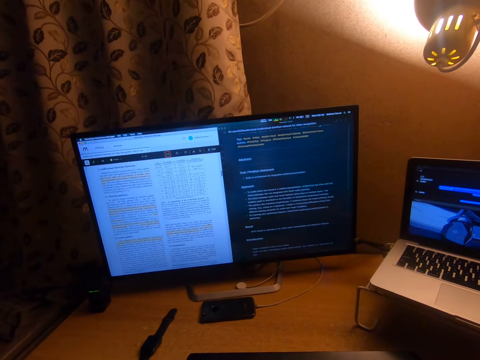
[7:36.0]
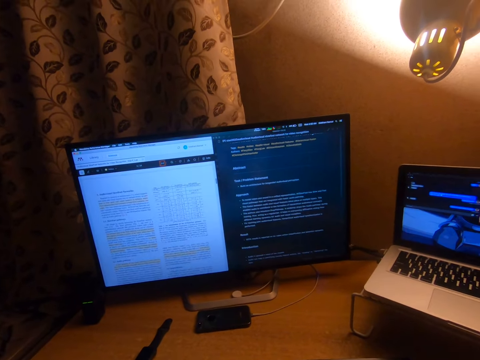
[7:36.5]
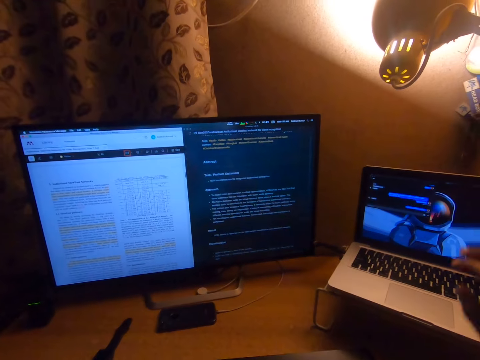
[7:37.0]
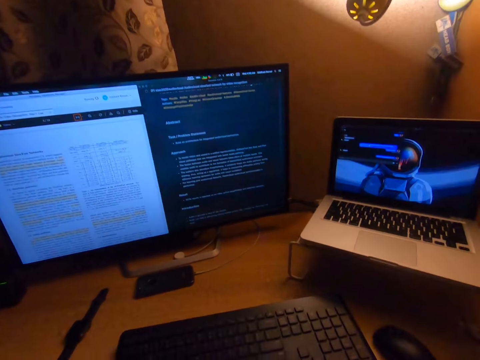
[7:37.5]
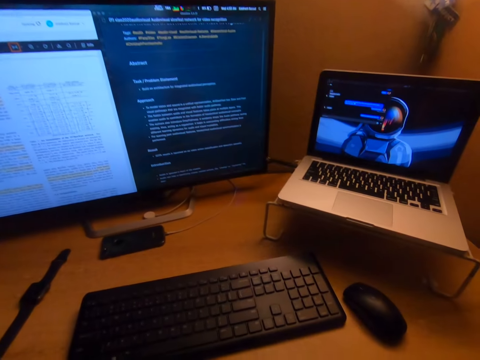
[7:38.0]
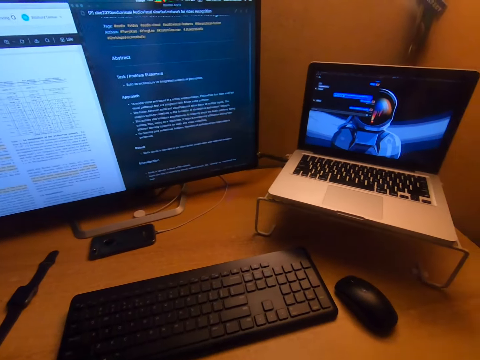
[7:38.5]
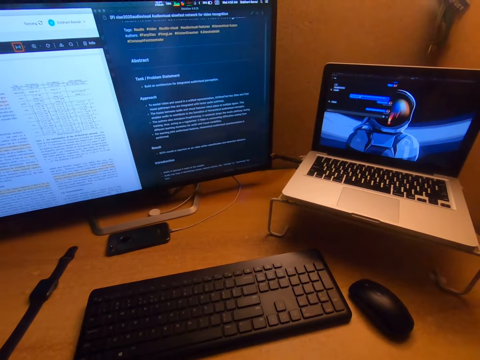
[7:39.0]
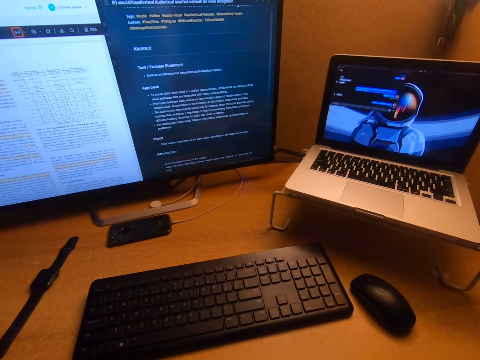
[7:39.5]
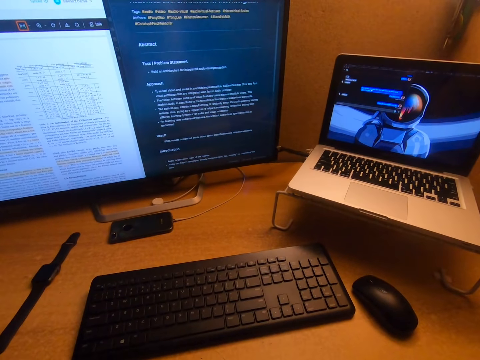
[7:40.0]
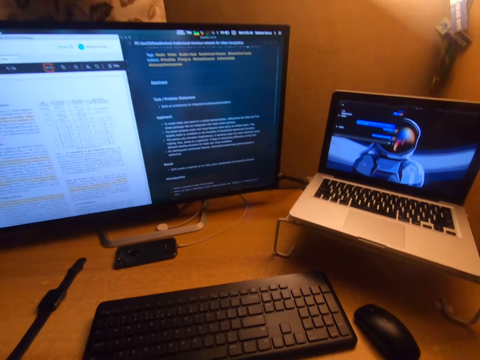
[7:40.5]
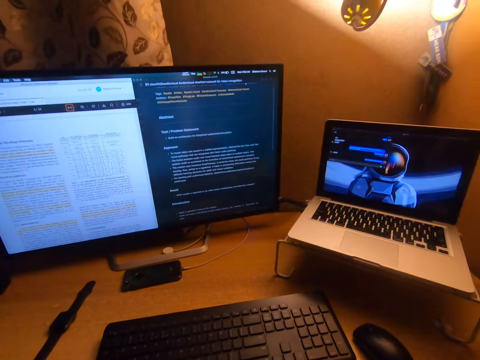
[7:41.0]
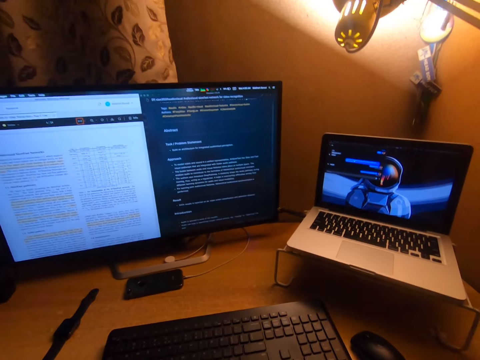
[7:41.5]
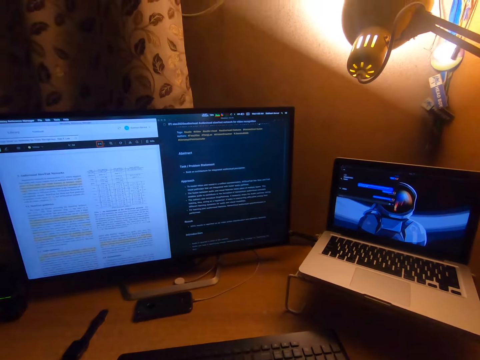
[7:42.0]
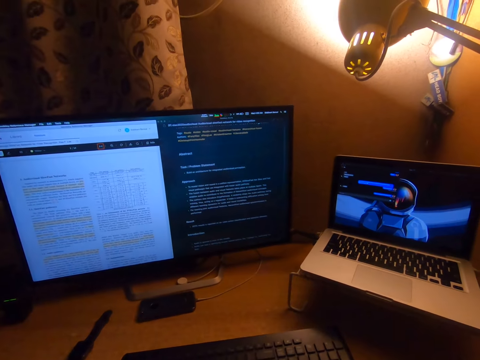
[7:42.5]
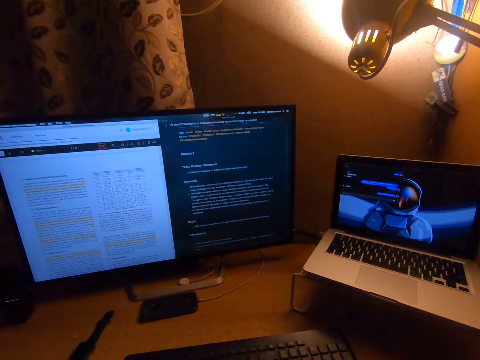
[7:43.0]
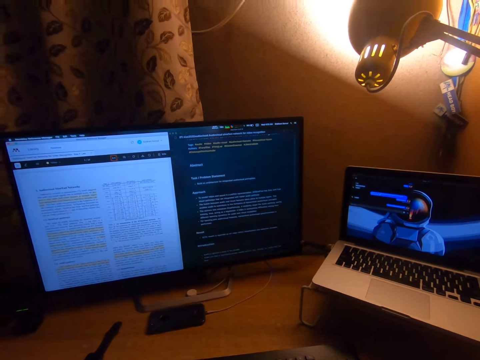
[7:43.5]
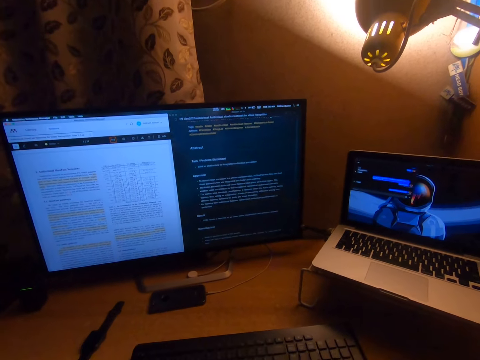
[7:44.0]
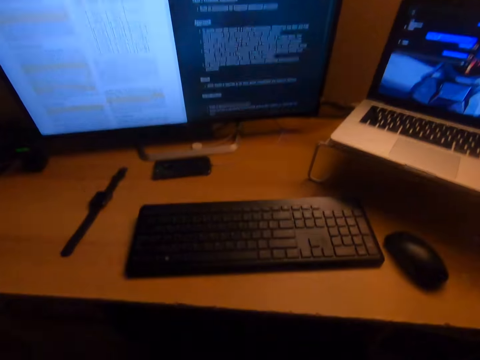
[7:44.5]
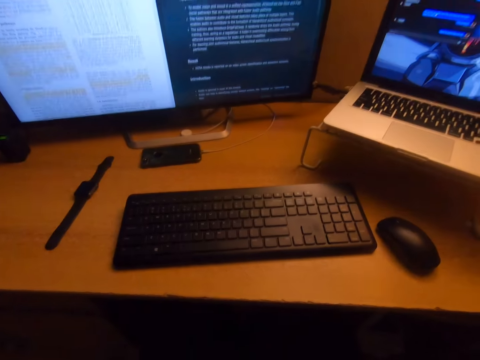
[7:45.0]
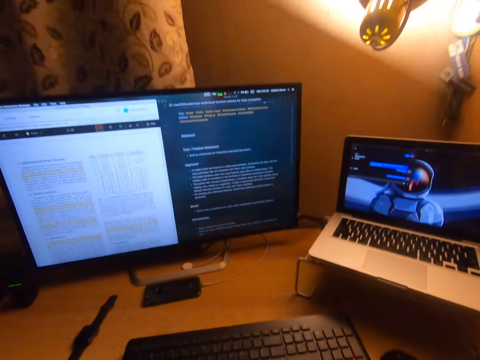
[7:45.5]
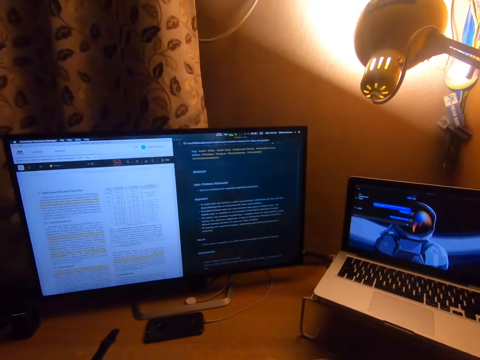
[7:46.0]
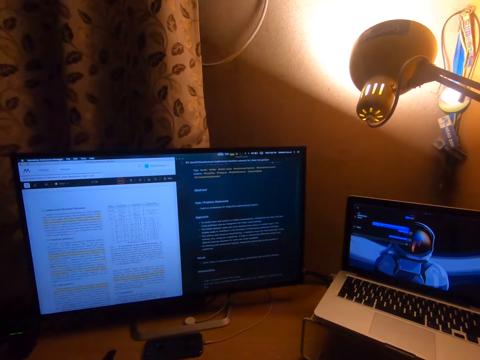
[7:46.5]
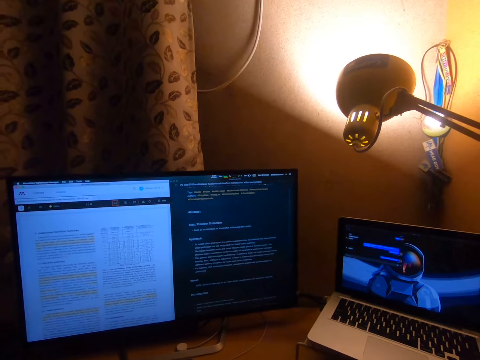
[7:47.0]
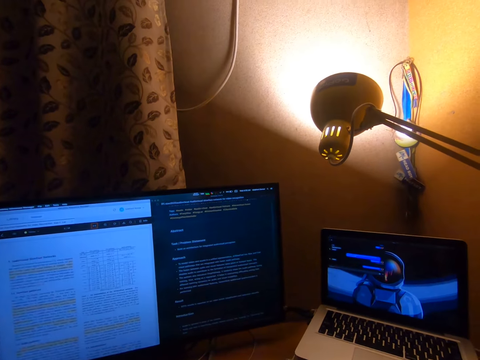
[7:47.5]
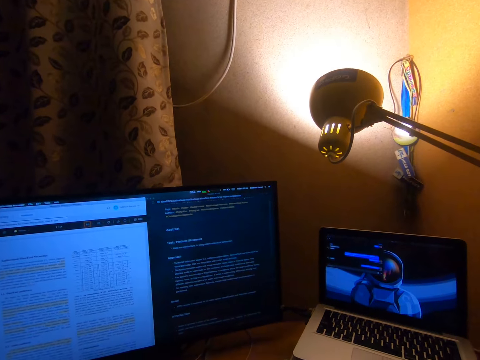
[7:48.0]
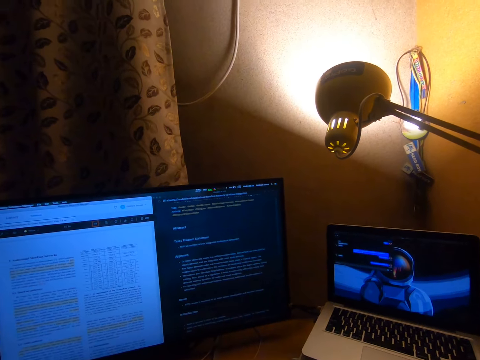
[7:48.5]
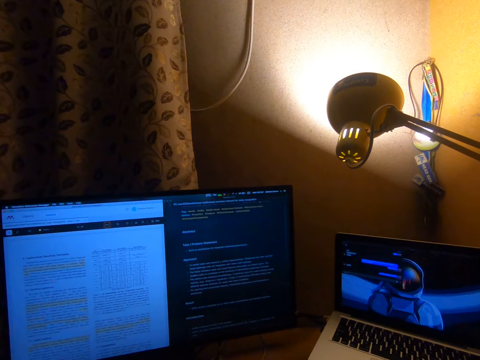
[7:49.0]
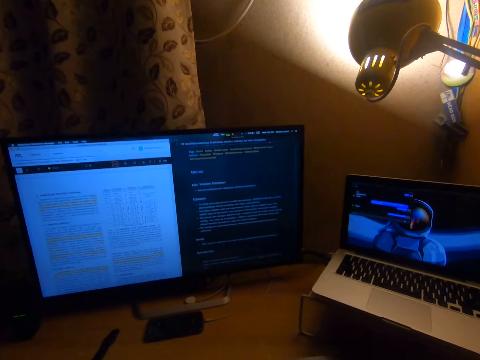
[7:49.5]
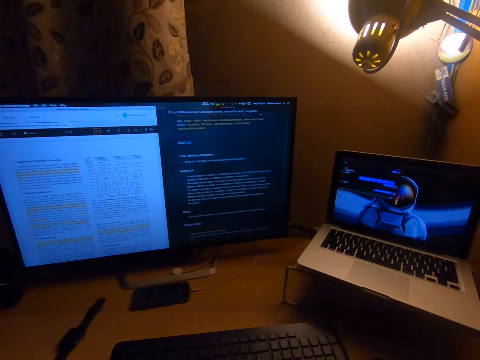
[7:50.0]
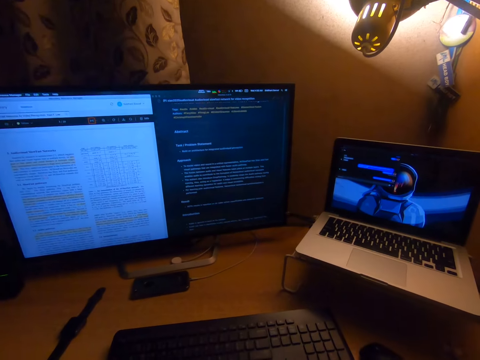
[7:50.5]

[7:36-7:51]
The camera wearer looks at the screen.

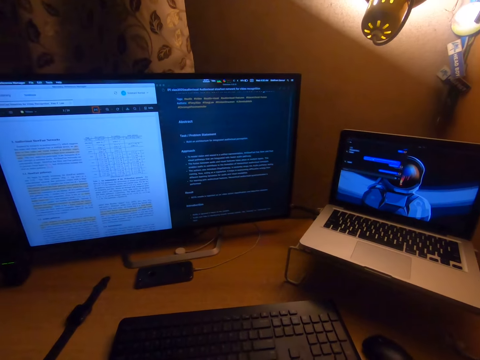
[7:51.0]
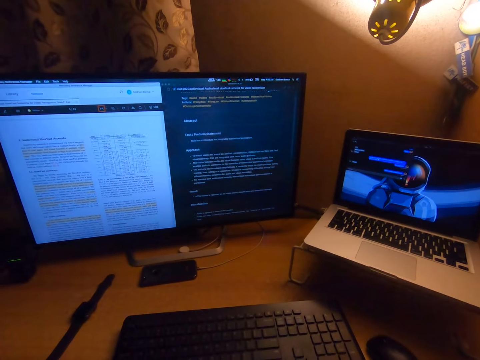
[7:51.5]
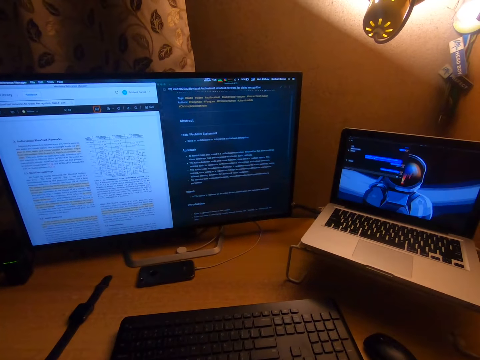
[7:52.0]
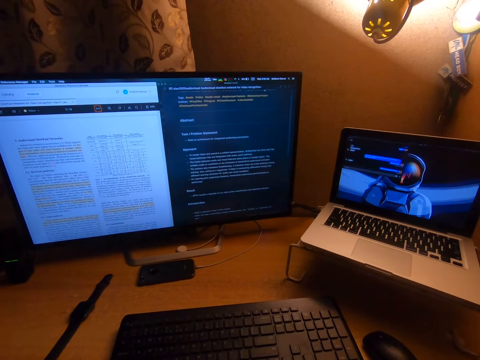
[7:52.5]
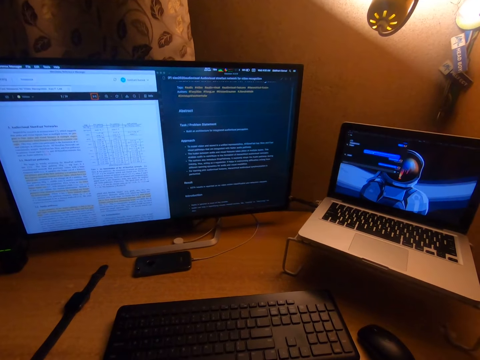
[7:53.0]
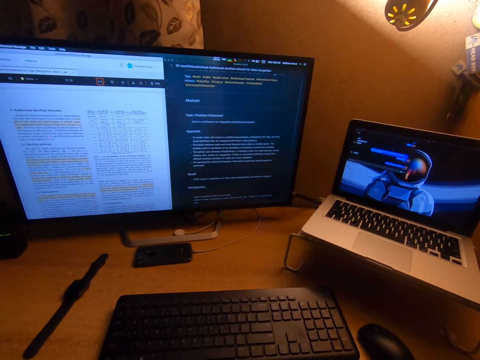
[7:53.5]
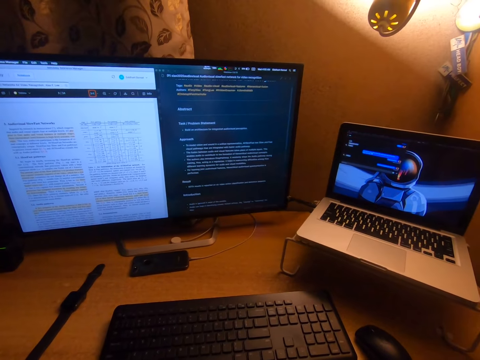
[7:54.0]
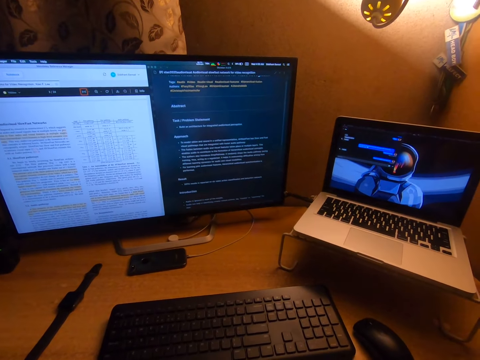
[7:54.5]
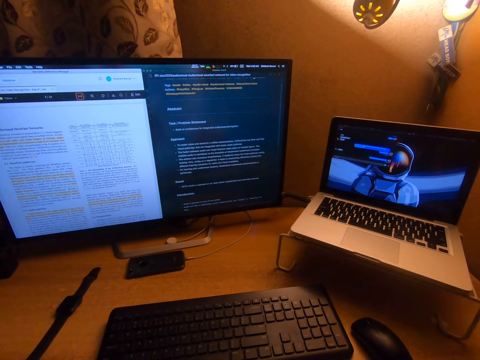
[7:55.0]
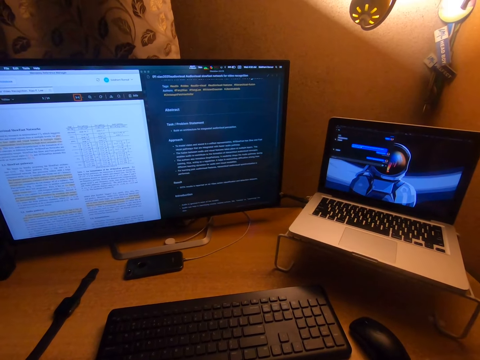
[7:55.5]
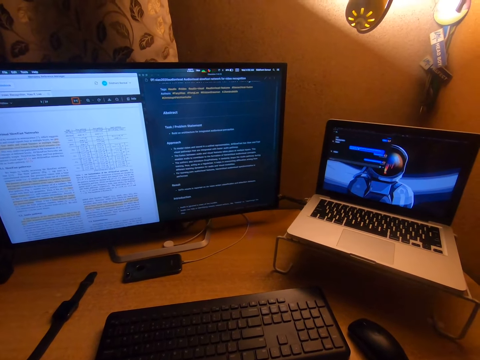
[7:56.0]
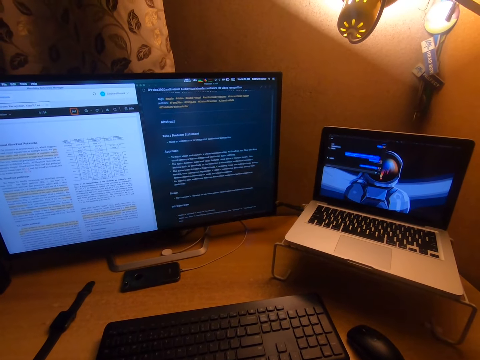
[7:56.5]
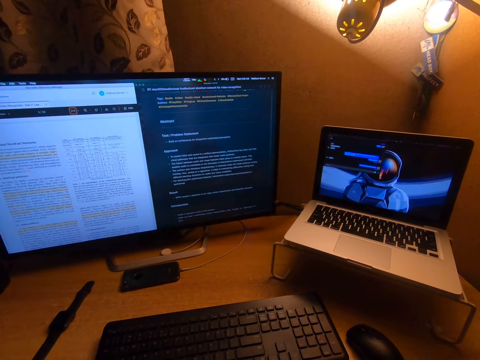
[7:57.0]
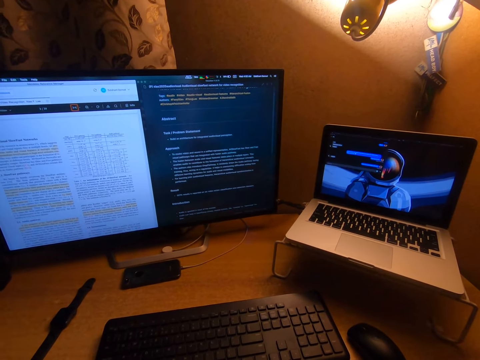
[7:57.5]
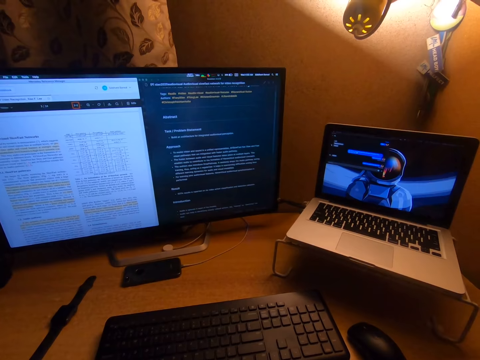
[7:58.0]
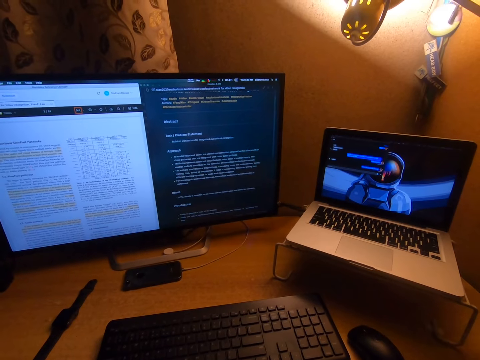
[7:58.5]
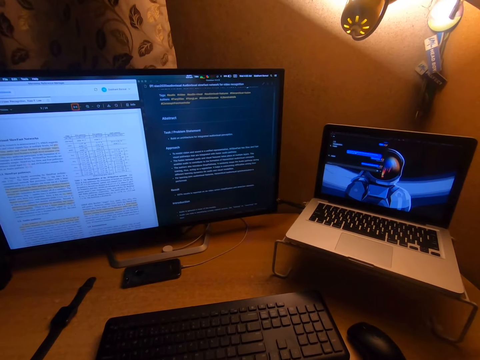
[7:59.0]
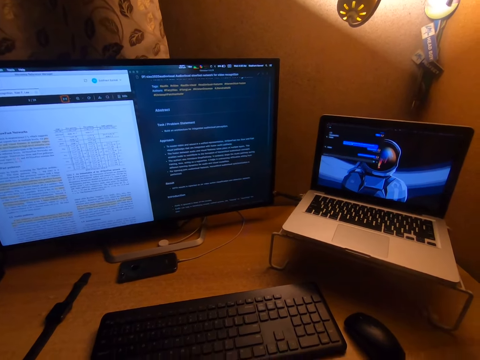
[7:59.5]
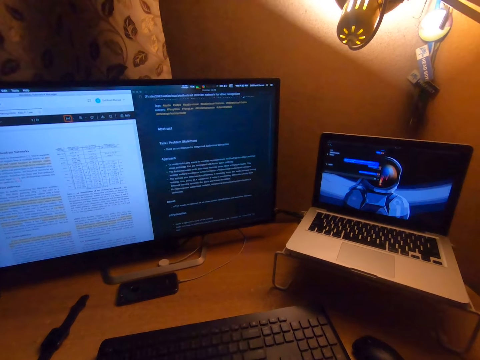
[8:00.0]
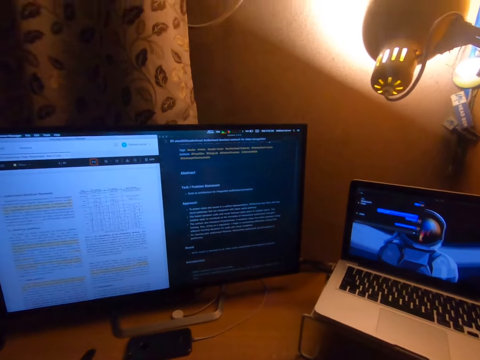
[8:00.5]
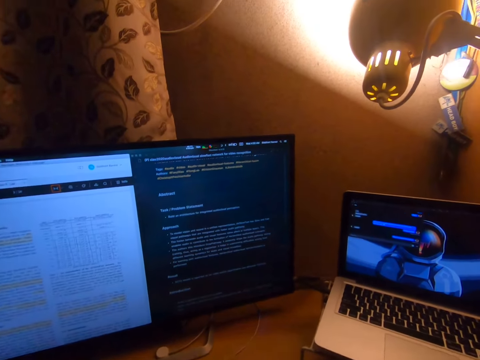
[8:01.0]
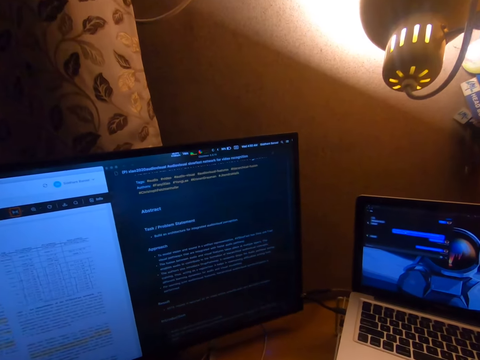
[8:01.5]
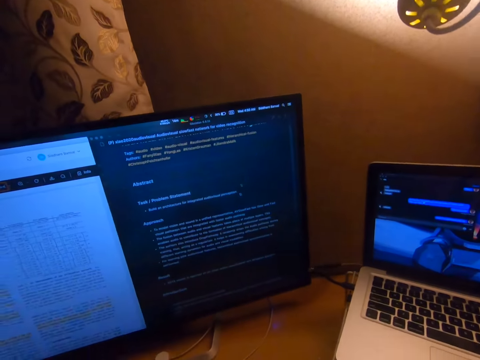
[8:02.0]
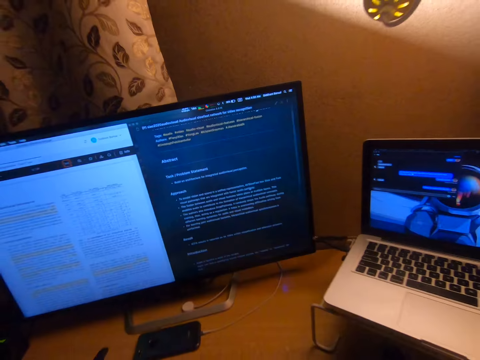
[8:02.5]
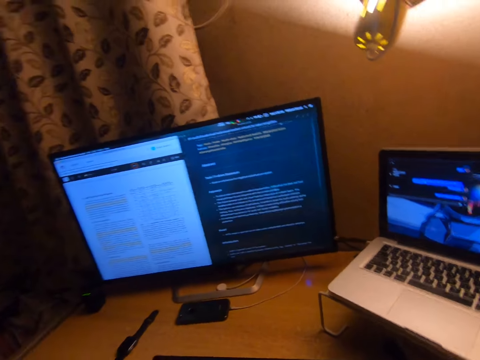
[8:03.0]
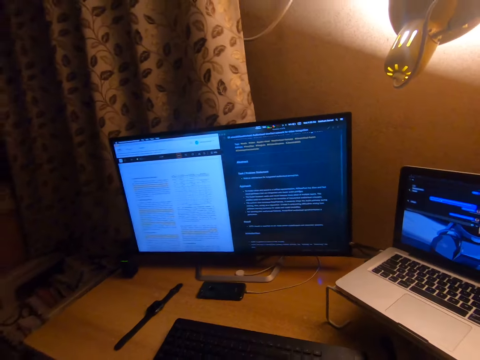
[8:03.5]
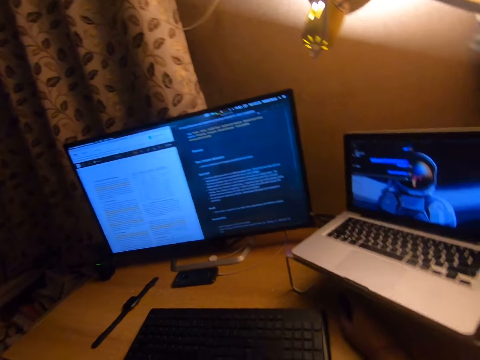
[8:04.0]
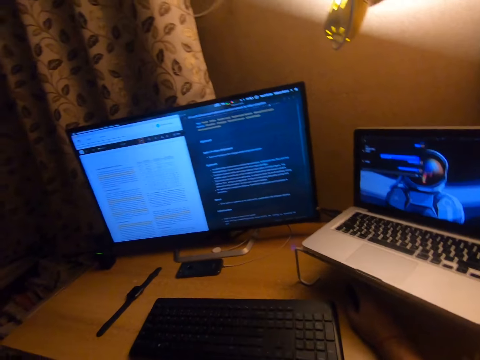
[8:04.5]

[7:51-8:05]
The camera wearer uses the mouse.
